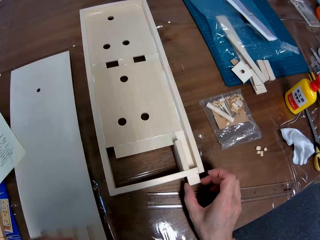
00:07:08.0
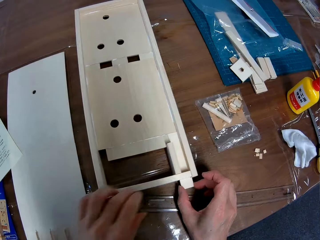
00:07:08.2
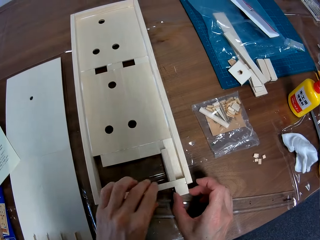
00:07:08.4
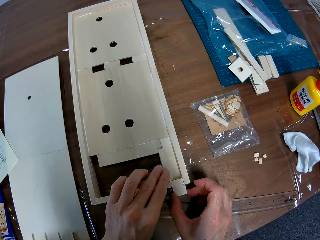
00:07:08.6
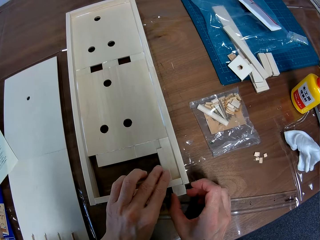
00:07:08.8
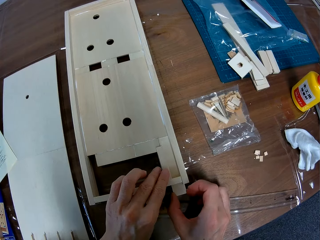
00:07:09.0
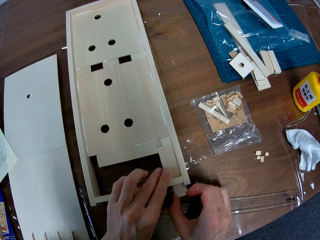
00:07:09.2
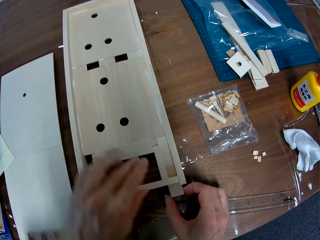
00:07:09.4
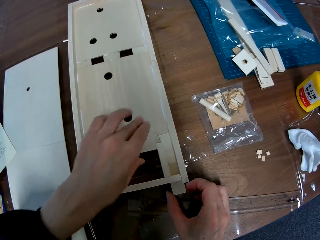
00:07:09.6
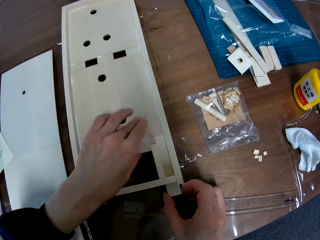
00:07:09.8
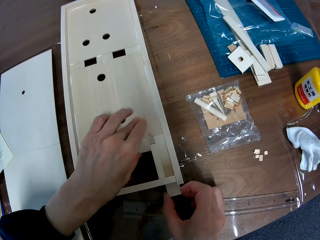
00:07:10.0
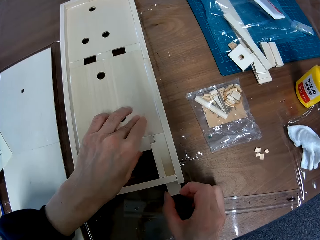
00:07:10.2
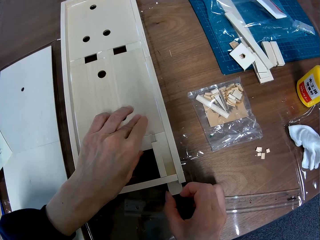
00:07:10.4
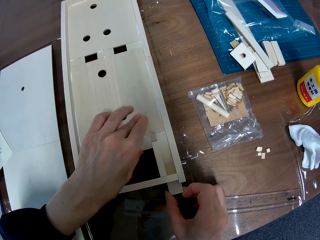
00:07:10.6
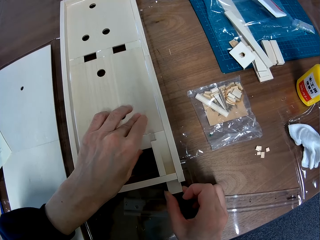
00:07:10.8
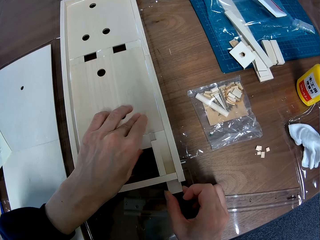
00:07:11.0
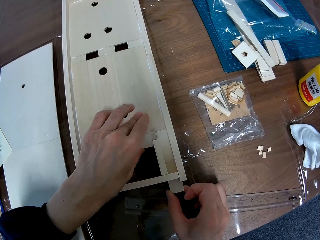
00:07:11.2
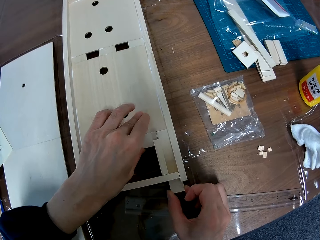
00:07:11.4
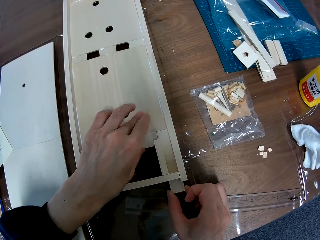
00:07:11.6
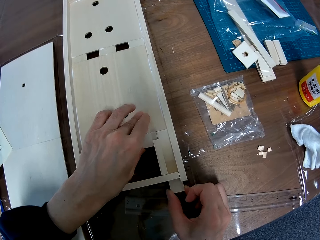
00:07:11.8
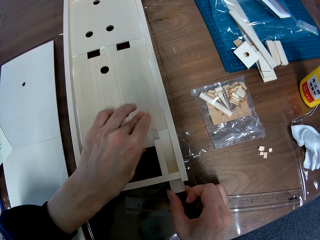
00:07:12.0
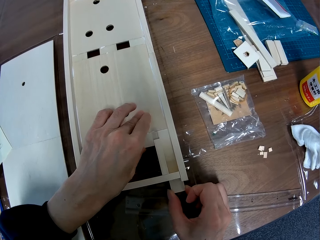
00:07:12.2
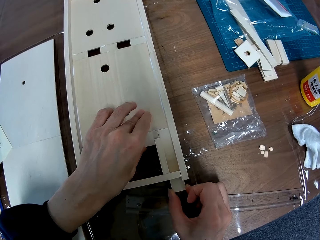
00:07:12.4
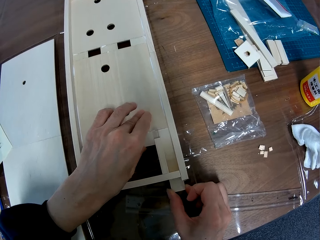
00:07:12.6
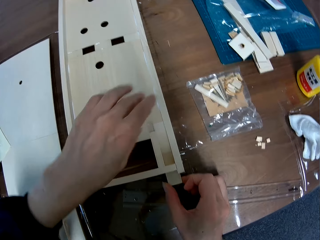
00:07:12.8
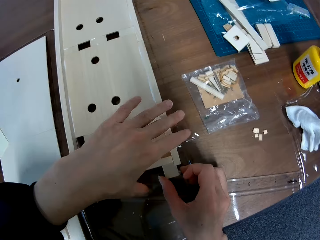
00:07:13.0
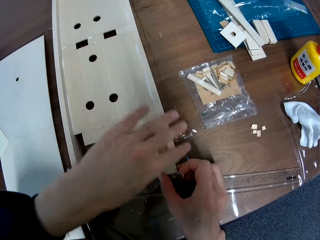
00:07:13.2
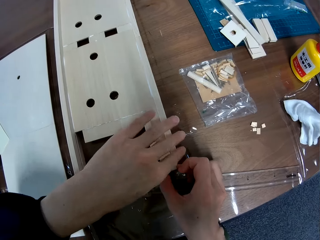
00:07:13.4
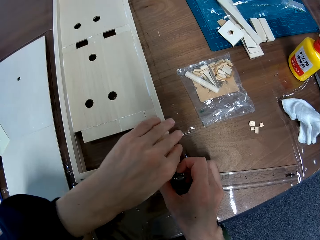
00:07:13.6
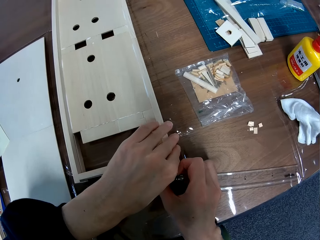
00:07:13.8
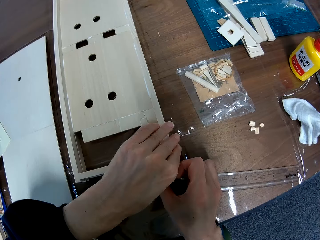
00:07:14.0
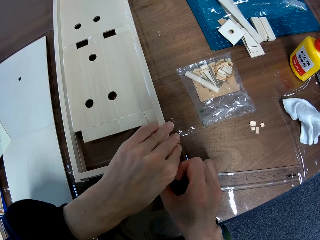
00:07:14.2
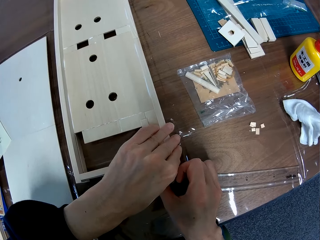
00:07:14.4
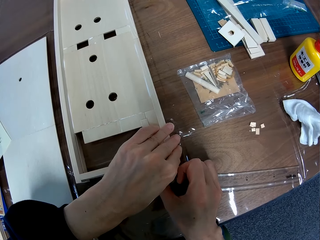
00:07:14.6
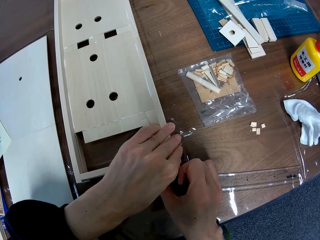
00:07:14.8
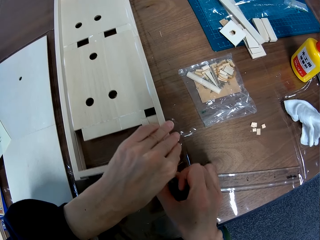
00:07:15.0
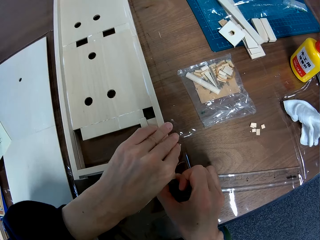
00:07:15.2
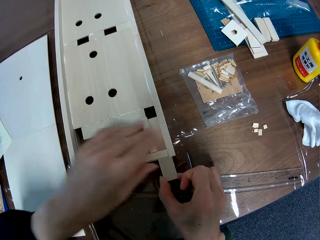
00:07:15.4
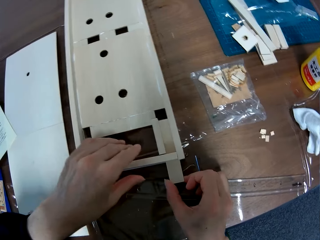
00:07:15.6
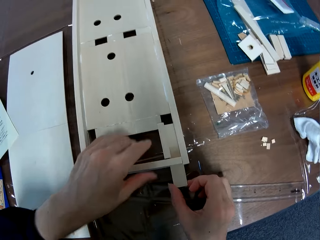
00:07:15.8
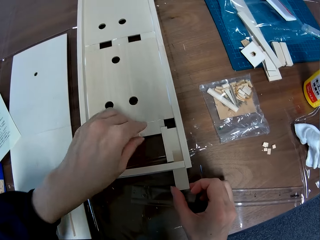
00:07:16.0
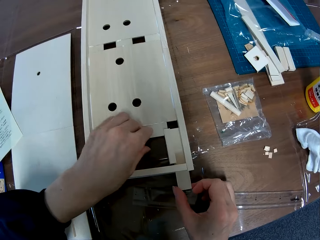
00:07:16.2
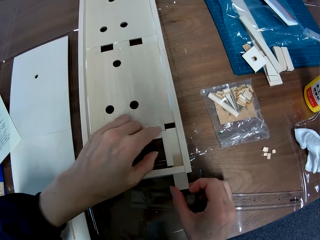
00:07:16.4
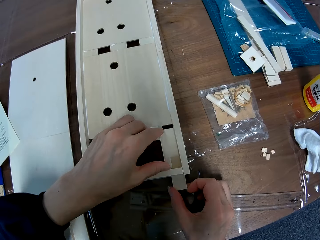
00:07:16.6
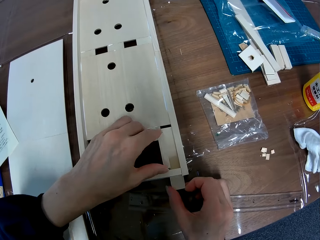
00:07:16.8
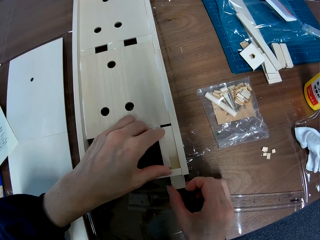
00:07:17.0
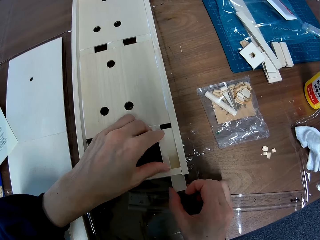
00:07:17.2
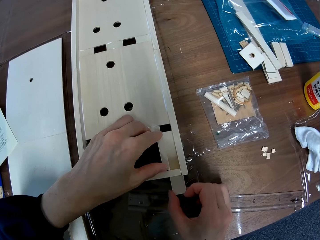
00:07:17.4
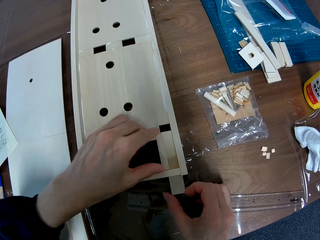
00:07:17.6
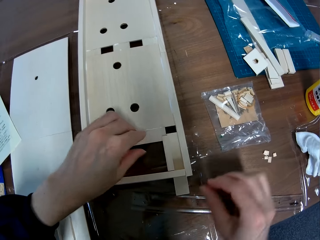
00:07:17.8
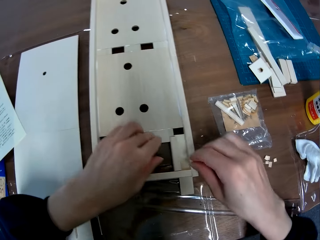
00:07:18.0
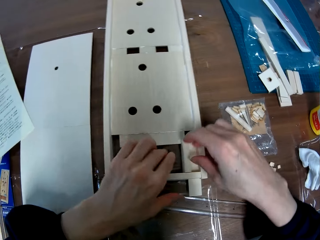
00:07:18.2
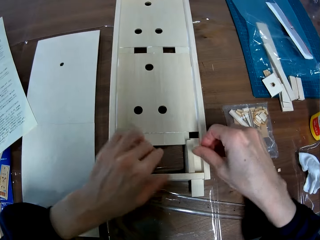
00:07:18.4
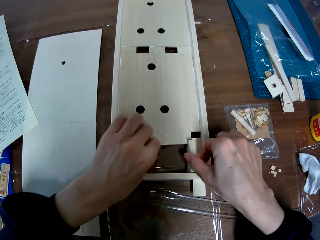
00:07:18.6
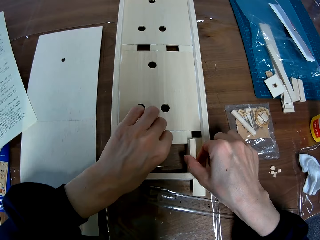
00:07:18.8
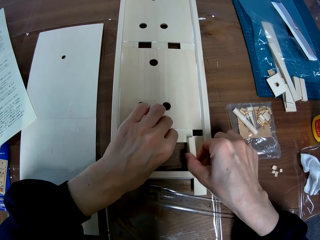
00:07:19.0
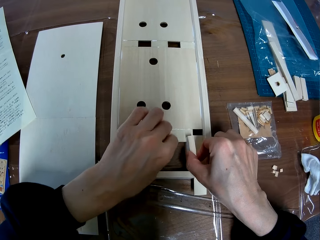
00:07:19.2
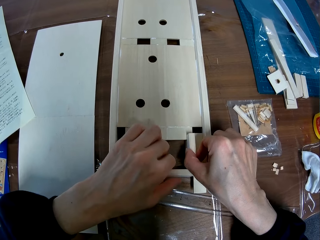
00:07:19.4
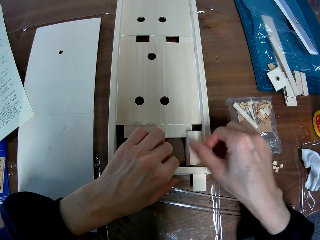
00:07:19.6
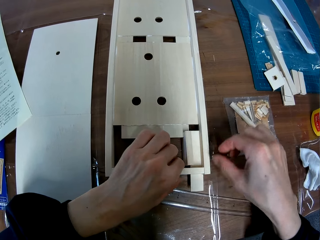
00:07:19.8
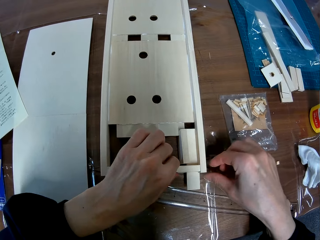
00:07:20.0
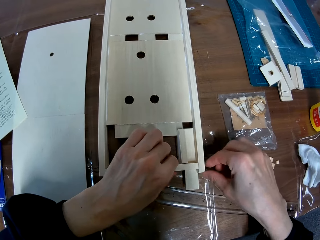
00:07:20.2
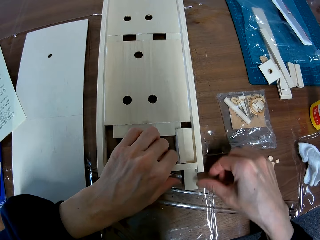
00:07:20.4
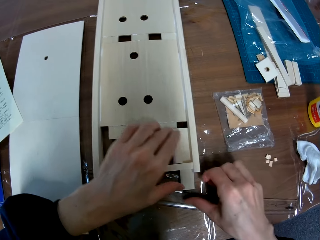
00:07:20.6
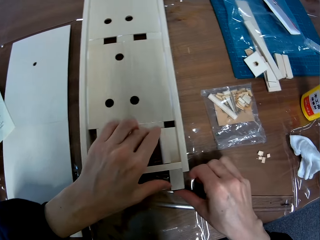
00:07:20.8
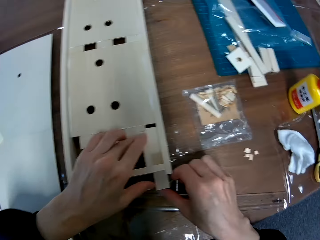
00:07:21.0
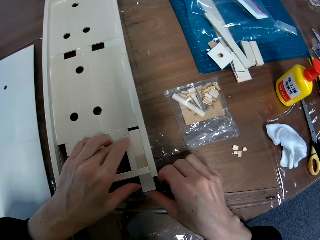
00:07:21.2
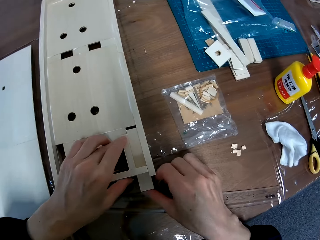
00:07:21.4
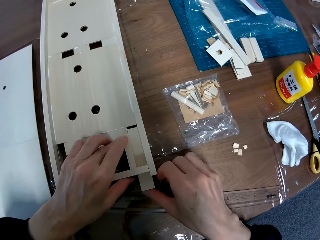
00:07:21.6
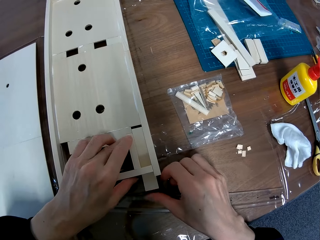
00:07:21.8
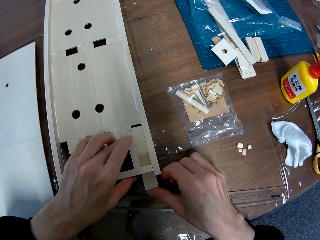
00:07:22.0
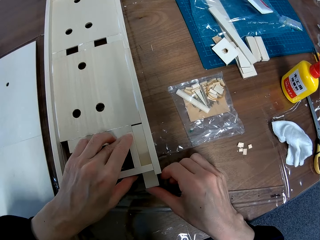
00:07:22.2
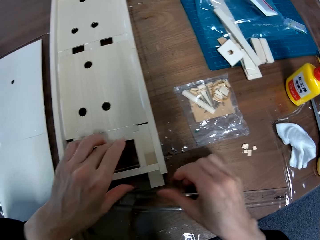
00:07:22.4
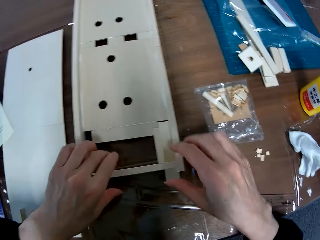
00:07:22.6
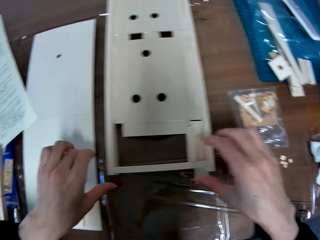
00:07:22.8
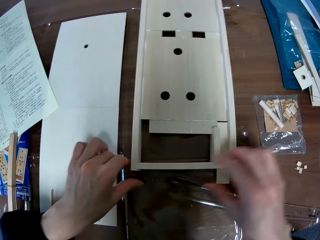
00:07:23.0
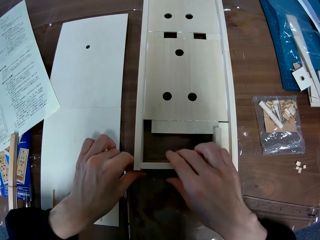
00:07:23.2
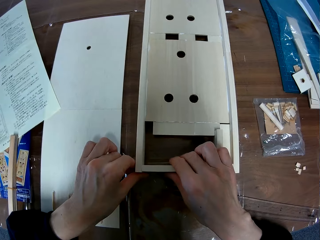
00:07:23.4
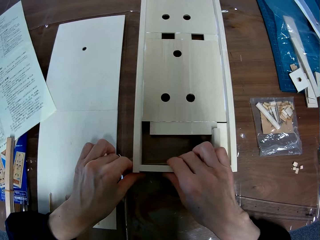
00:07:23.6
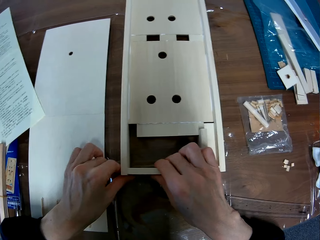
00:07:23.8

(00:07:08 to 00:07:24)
The camera wearer pulls a piece of wood from the wooden pinball board. He adjusts a part of the mechanical model on the table with his hands. He touches the wooden pinball board. He moves the hand. He fits the piece of wood in the wooden pinball board. He unhands the piece of wood. He aligns the wooden pinball board.

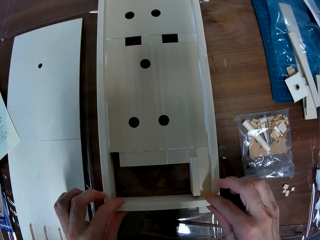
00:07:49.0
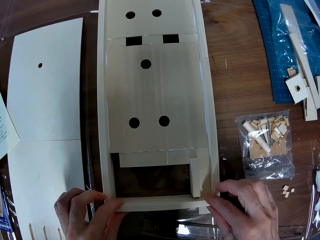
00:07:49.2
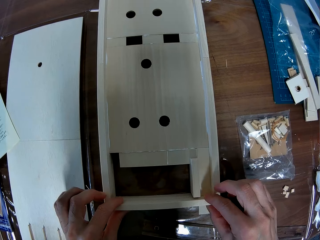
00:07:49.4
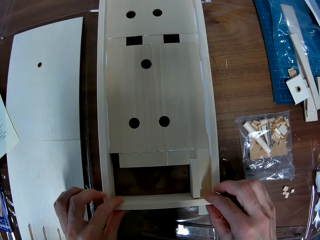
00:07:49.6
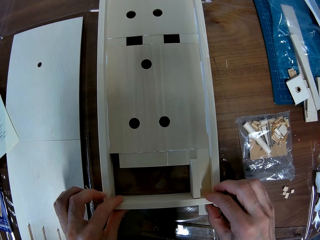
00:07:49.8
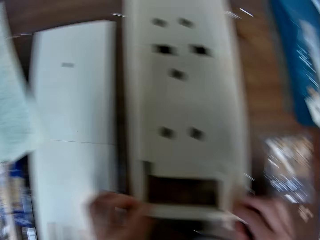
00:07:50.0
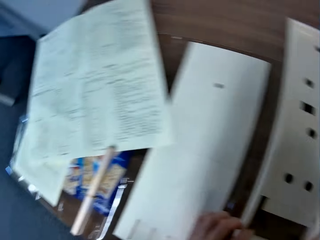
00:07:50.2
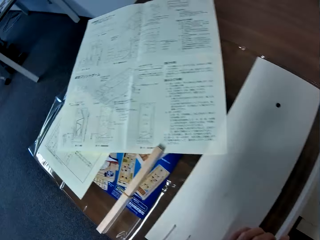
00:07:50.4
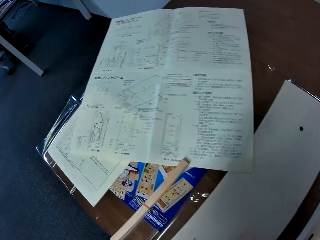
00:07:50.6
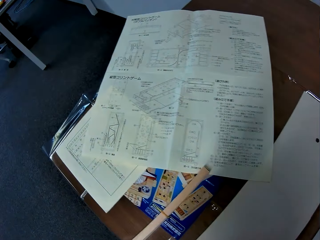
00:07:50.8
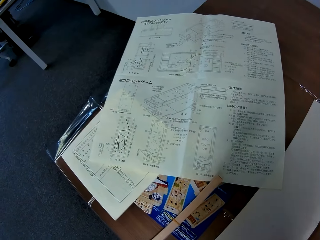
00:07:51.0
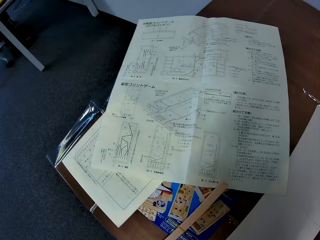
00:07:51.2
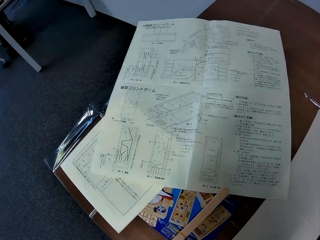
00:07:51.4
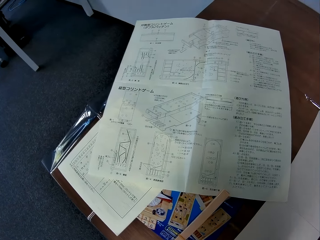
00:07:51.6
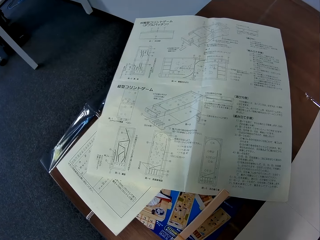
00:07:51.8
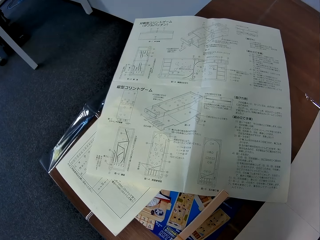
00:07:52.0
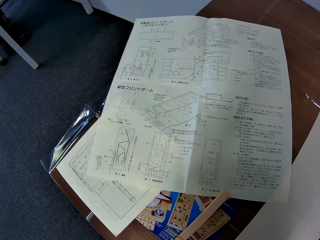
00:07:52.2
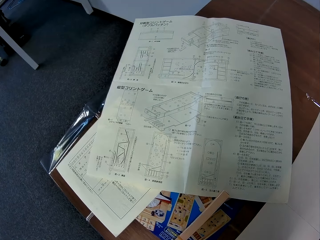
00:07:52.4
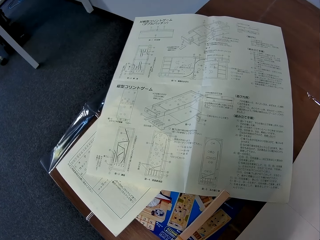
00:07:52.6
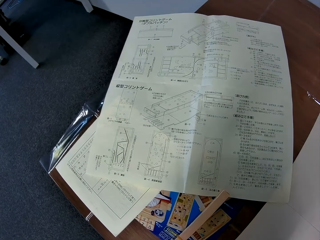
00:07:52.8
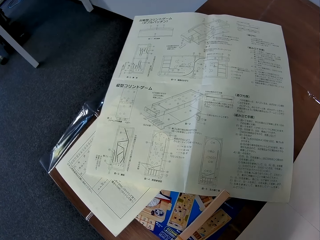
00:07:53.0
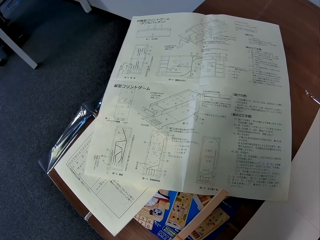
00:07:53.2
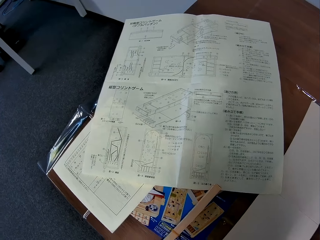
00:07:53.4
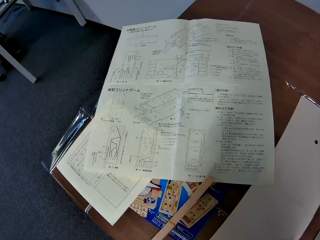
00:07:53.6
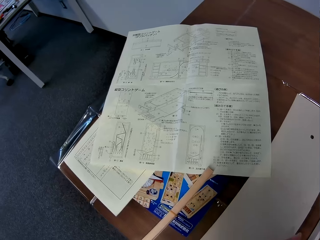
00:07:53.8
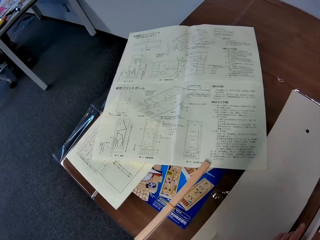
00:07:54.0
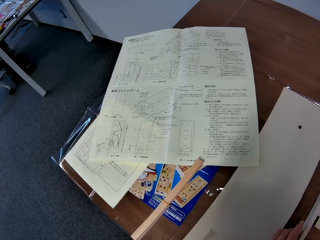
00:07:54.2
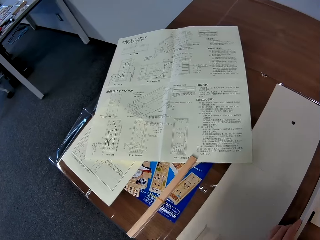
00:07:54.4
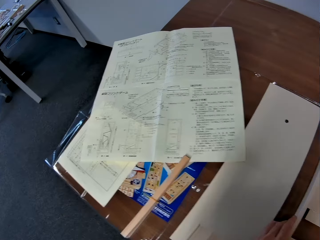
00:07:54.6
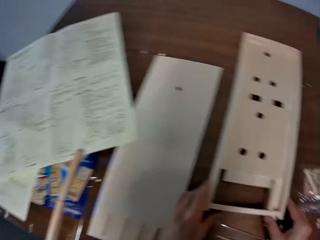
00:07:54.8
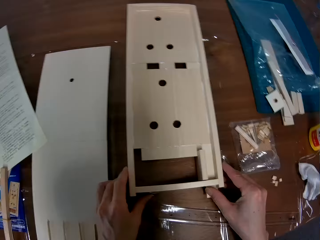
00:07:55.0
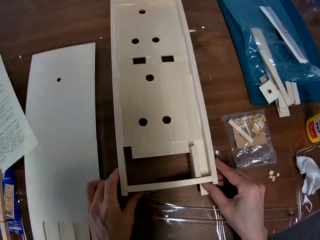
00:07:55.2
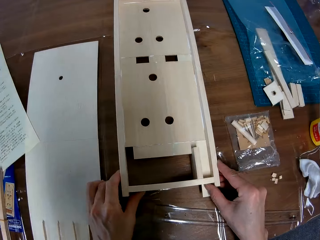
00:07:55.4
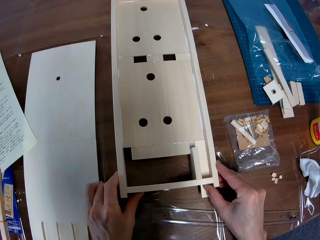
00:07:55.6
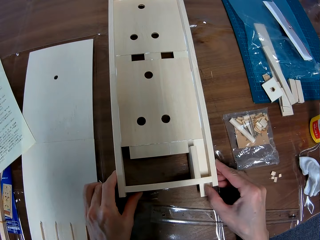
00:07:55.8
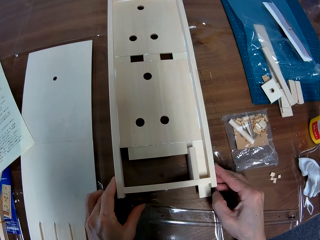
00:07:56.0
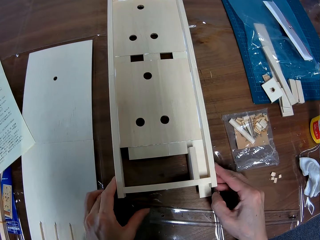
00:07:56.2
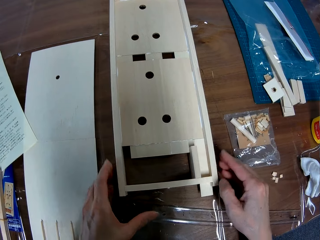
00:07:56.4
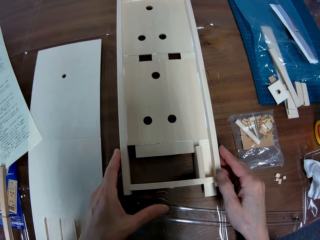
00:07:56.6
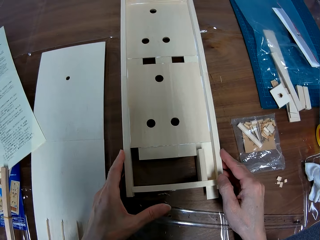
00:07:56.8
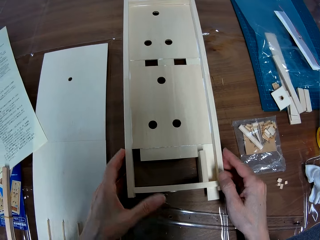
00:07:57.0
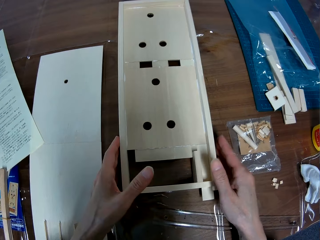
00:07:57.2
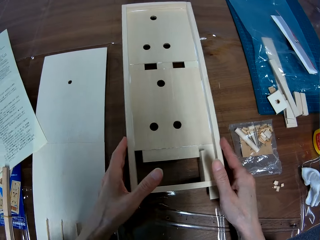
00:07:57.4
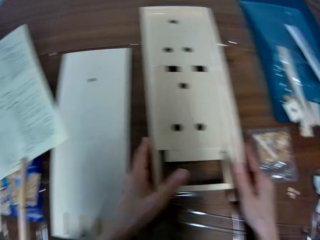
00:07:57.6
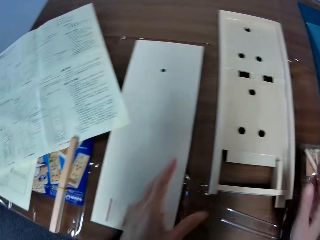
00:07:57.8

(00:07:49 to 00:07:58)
The camera wearer looks at the instructor manual. They align the wooden pinball board.
